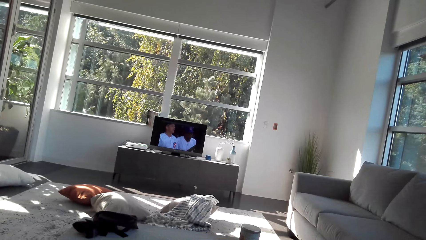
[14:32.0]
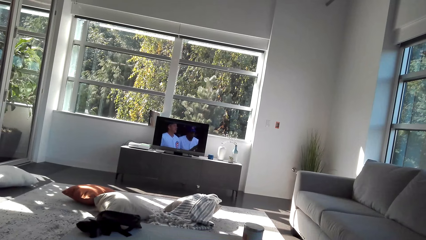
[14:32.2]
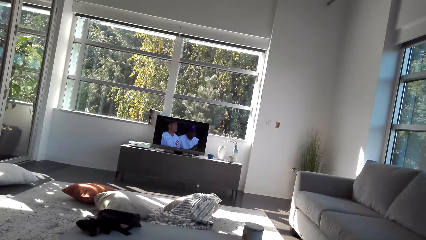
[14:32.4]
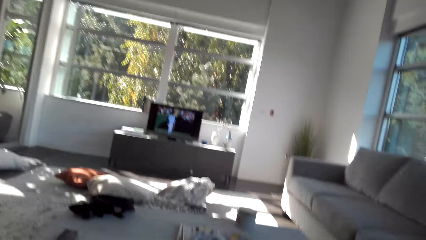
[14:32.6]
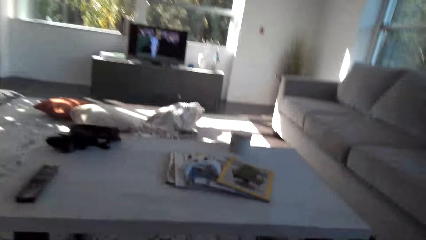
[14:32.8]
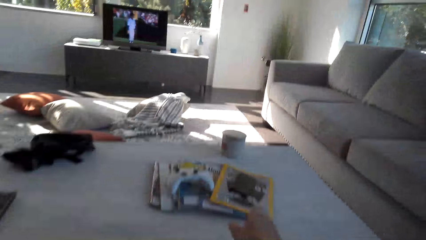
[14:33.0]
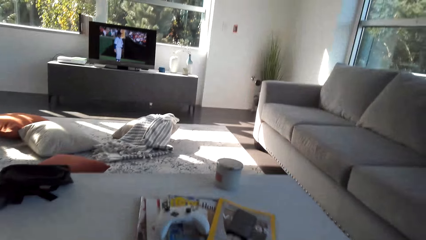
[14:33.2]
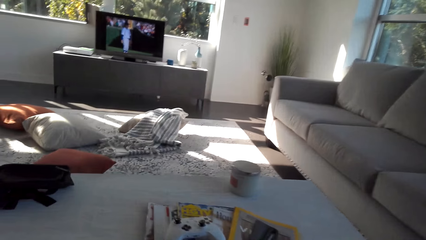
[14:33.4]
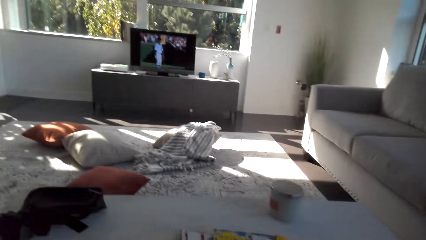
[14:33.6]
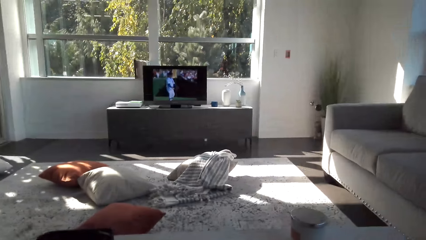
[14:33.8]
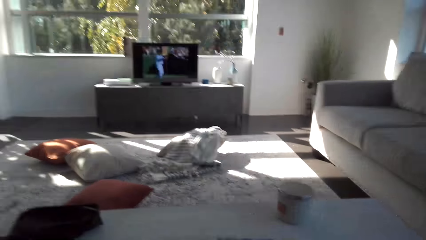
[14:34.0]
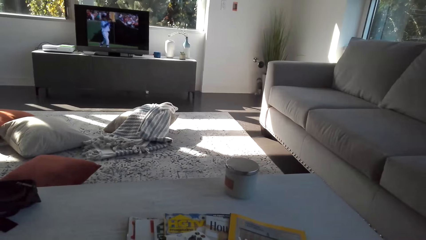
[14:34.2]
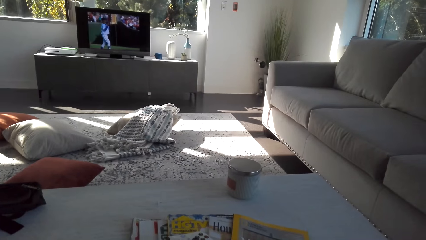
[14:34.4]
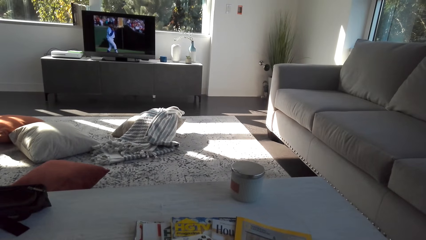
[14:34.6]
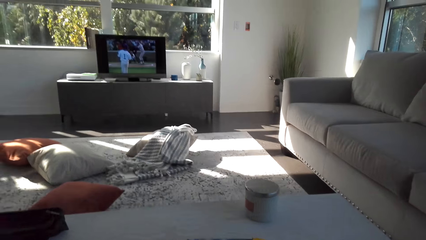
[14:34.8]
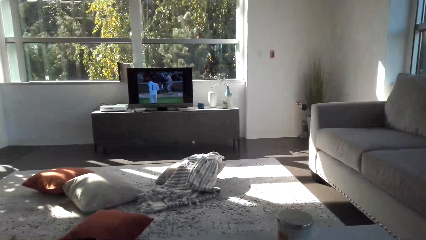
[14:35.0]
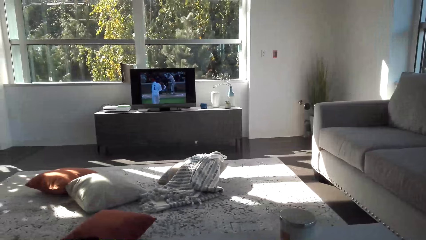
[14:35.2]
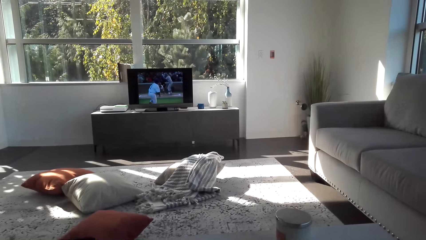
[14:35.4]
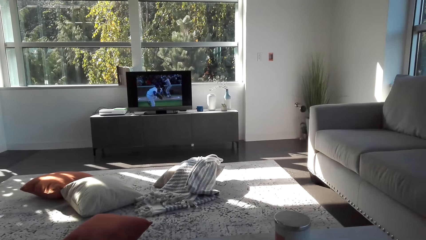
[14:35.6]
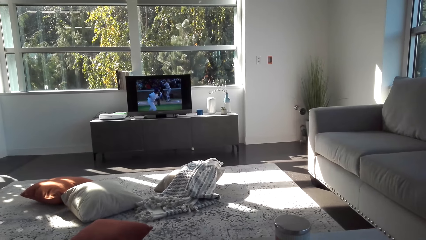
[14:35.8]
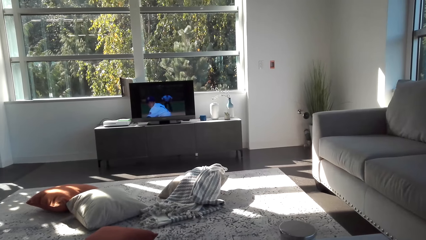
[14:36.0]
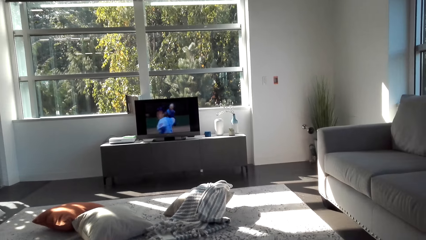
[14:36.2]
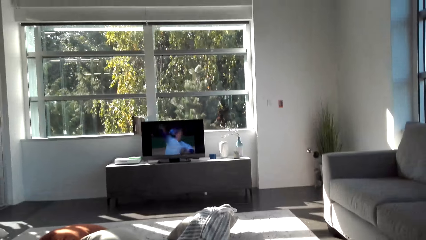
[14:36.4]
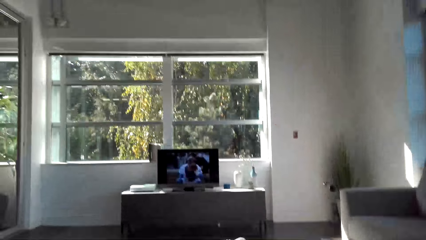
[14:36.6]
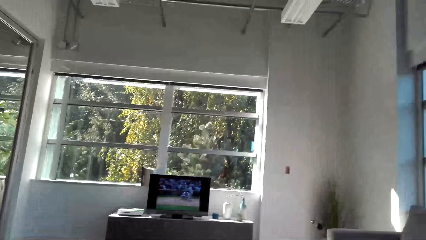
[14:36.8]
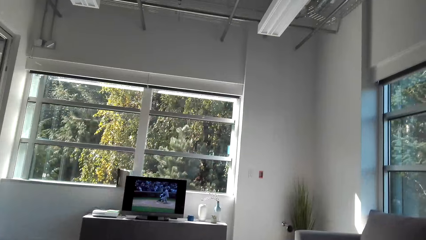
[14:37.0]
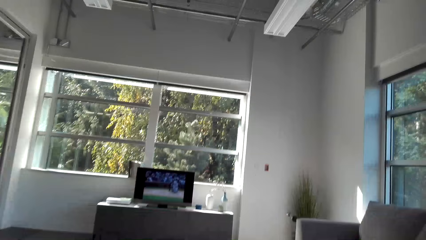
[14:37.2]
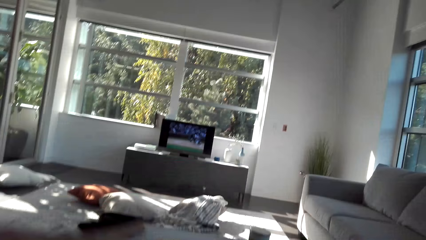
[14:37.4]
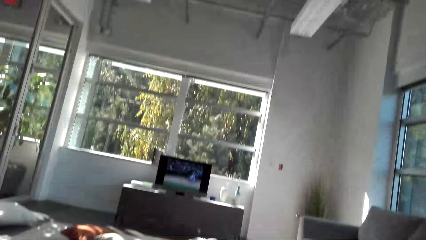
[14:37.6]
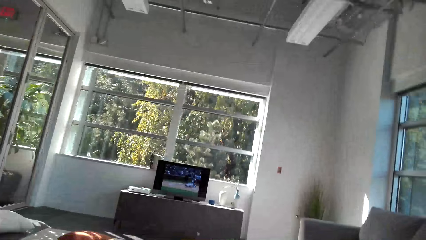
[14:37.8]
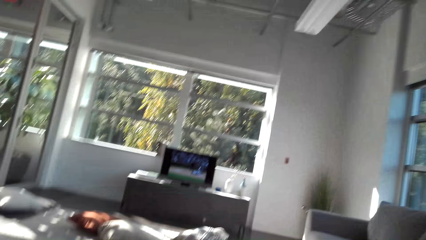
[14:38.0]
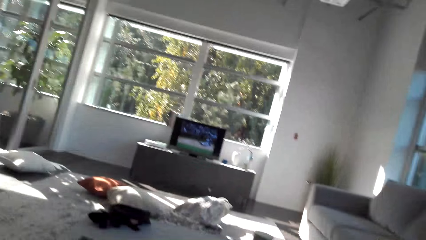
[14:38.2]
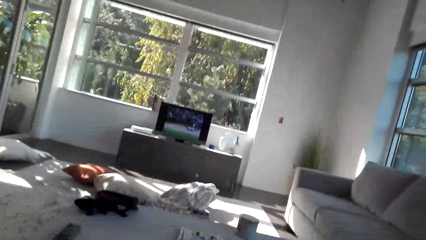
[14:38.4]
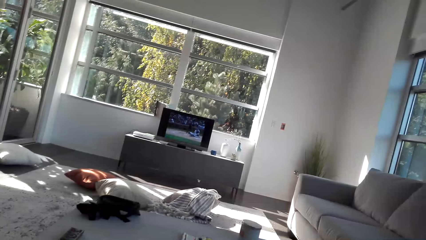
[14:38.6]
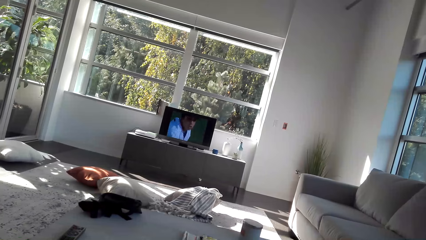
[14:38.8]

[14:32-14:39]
The camera wearer adjusts himself.

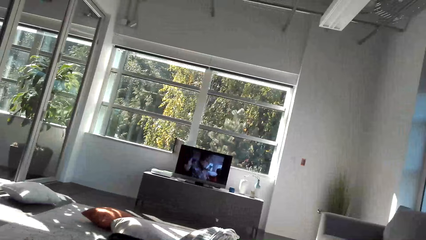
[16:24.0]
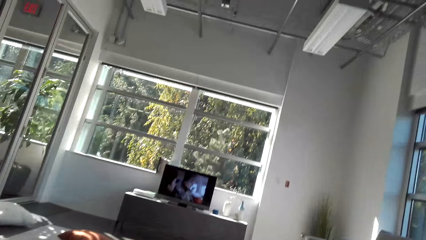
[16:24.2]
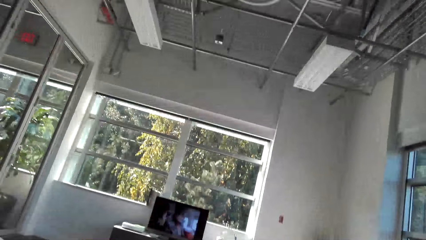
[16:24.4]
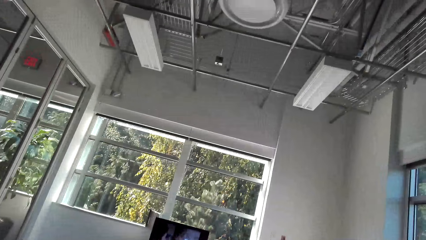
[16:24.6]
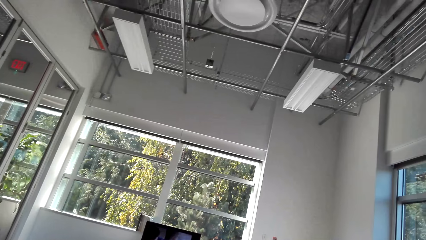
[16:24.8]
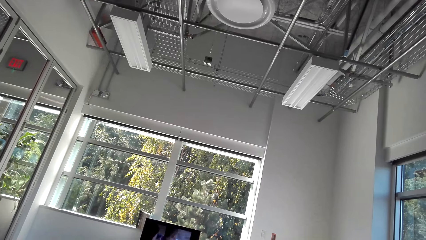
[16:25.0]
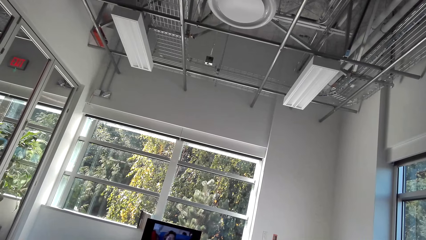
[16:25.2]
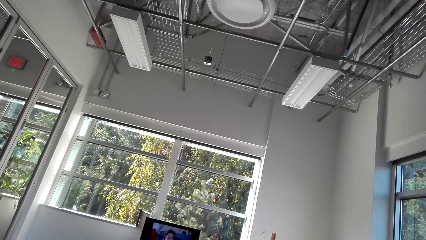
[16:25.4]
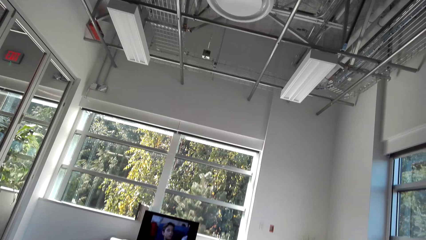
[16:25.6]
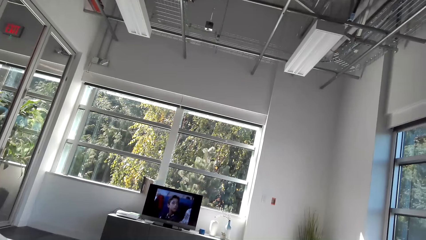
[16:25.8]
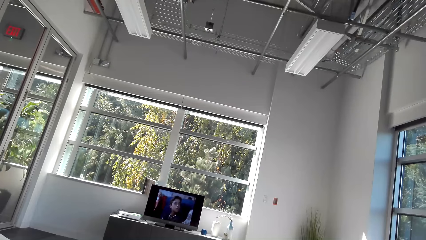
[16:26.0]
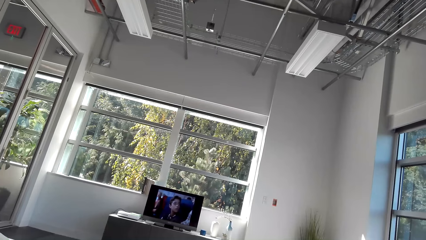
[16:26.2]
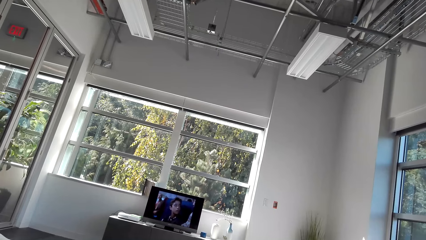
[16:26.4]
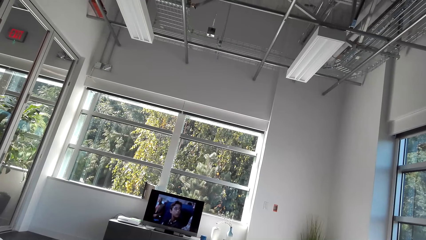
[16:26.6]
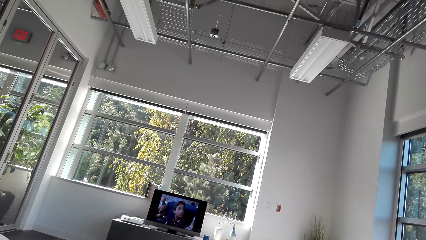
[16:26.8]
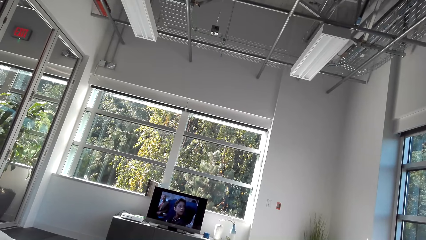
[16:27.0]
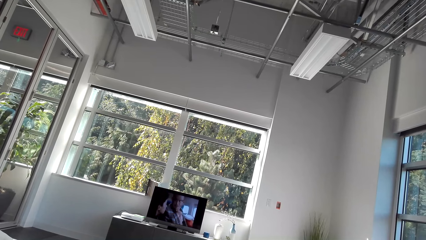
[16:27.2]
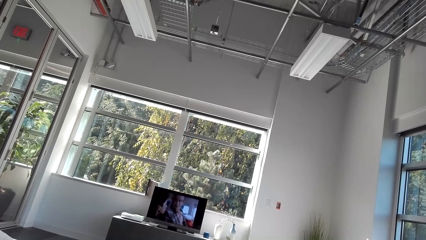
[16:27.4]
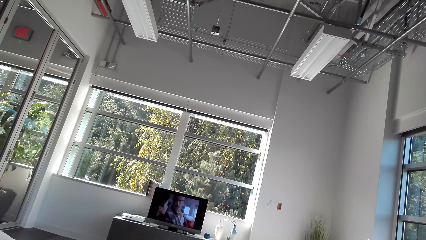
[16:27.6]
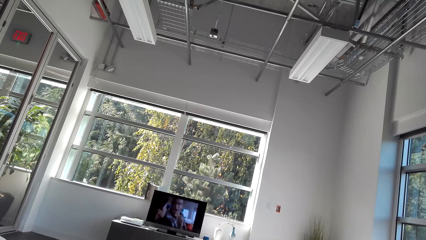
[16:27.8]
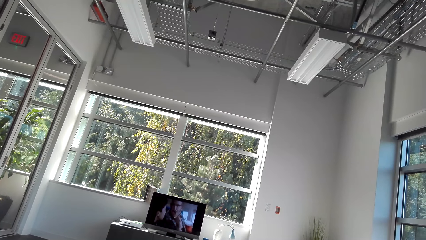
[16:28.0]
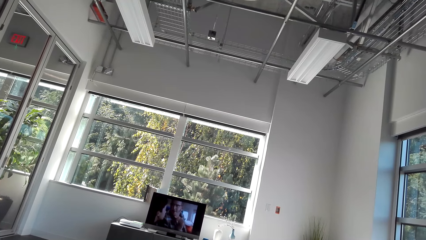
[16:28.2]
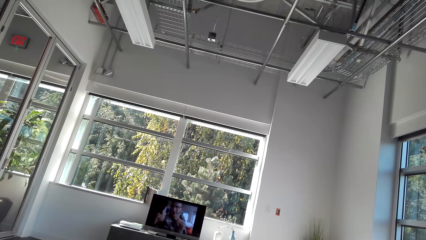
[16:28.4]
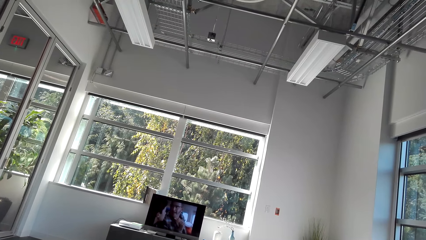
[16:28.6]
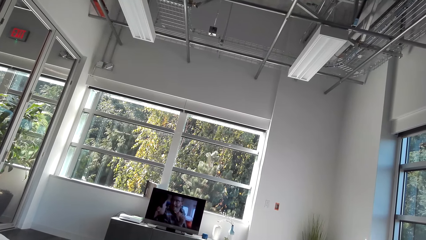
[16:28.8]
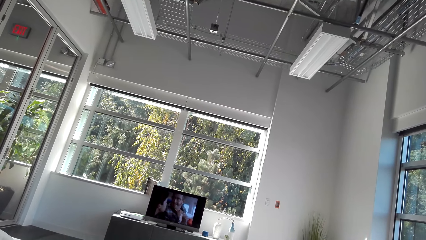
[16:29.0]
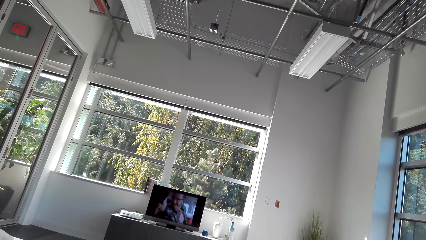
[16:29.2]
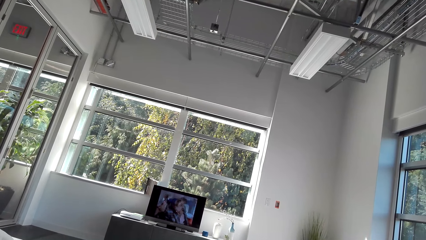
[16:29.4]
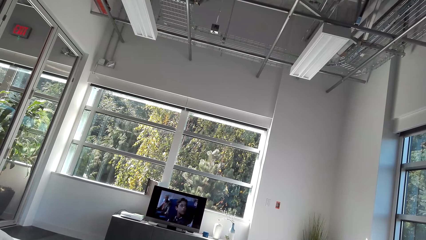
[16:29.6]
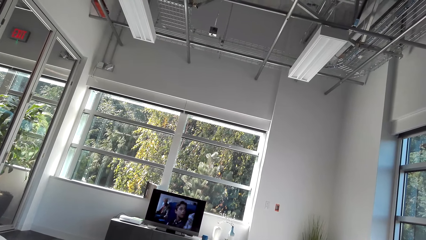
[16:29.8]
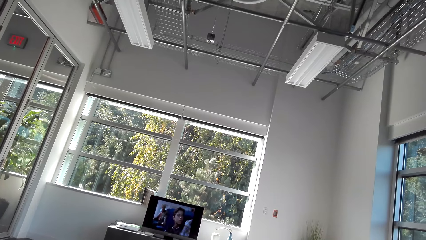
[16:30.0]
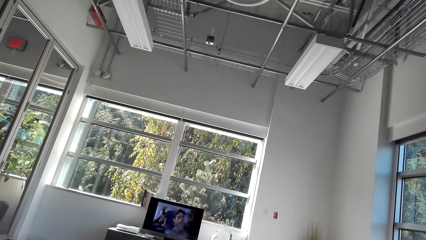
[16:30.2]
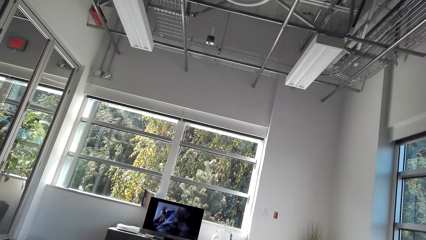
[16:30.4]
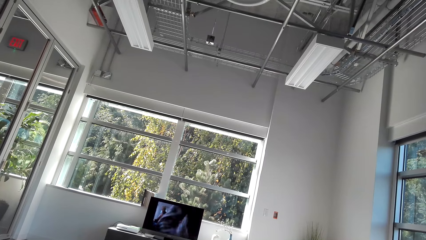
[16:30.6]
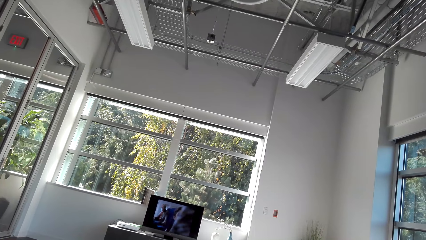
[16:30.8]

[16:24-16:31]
The camera wearer is watching TV.

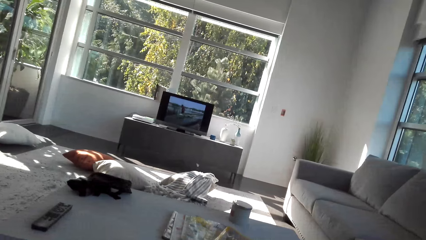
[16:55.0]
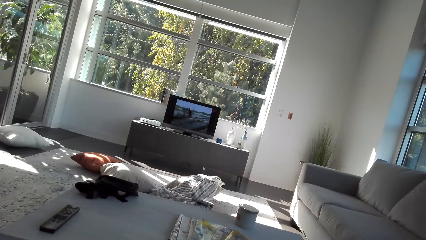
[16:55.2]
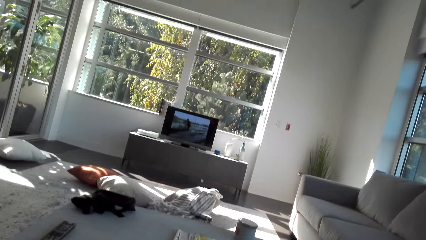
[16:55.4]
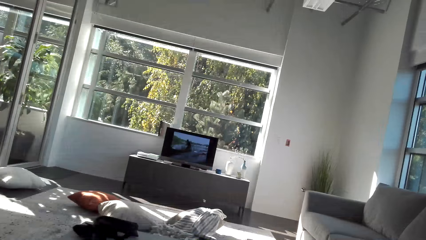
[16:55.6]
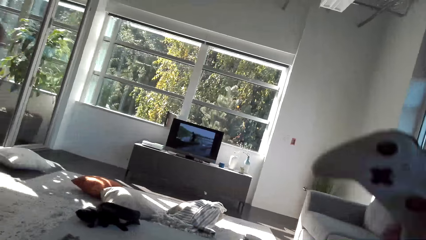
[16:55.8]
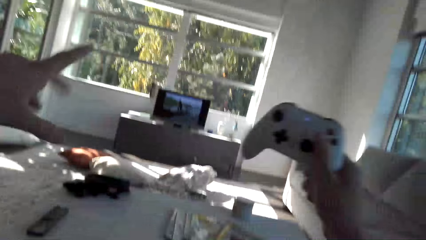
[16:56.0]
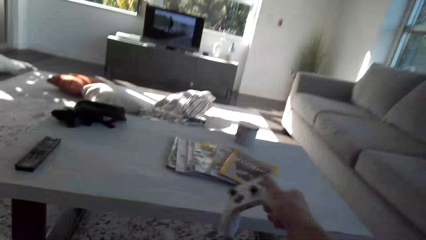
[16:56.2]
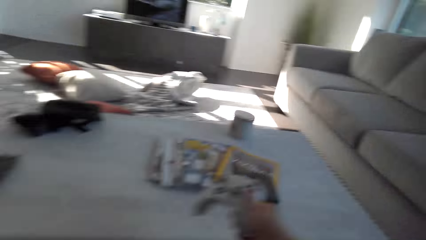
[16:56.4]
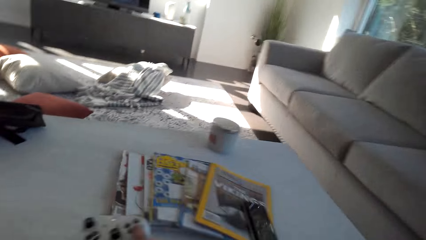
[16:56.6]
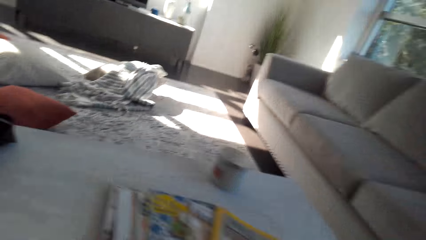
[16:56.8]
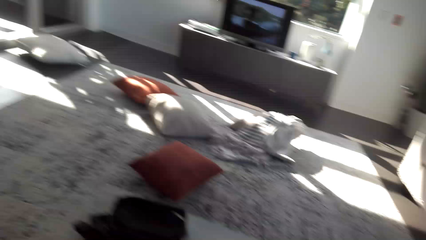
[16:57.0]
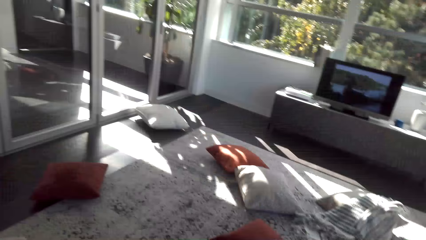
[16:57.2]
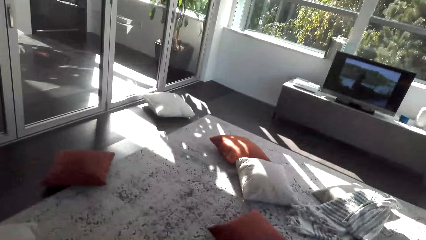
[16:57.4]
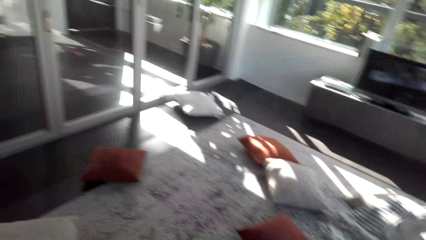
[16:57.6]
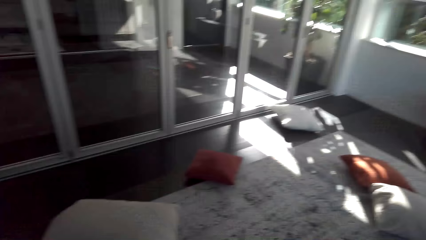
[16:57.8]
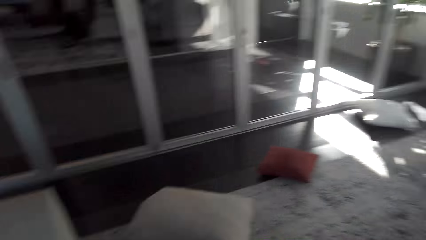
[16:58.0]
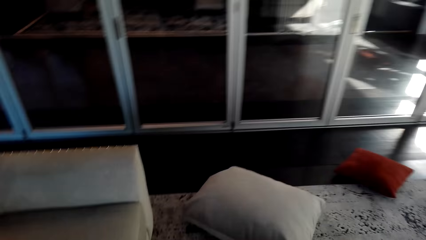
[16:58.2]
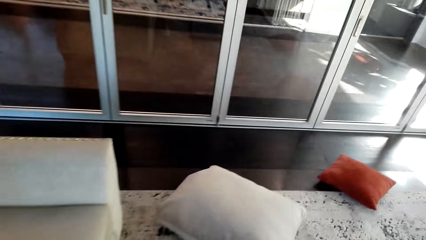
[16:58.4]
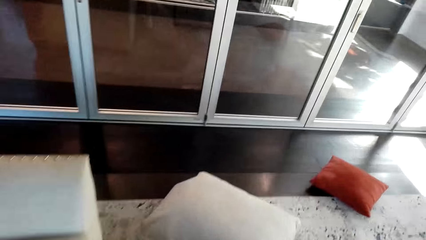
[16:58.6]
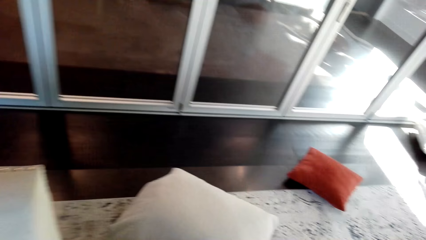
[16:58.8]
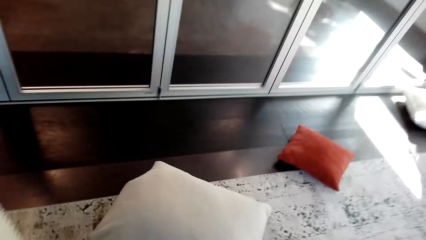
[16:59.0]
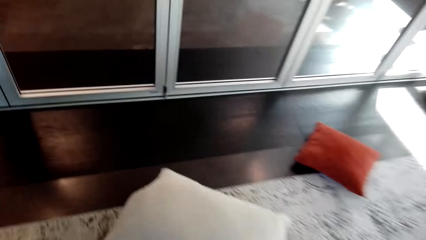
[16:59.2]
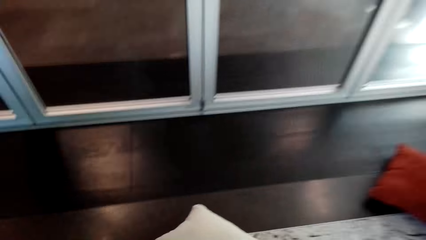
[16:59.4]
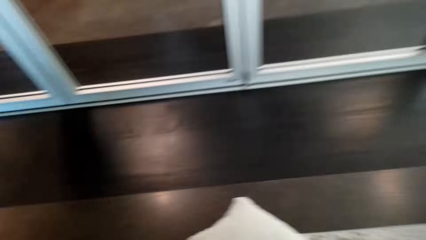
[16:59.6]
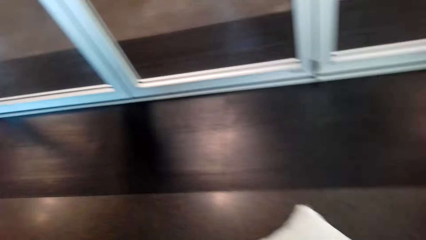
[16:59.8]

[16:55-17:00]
The camera wearer places game pads on the table. They walk around the house.
